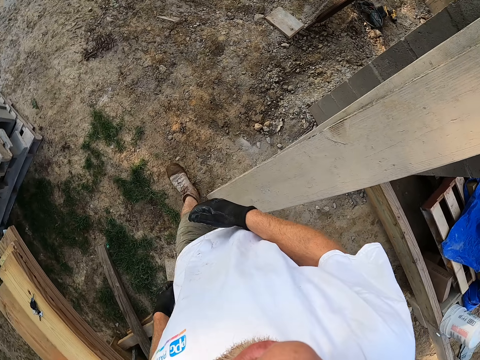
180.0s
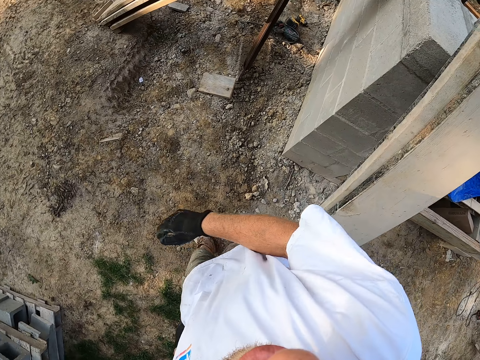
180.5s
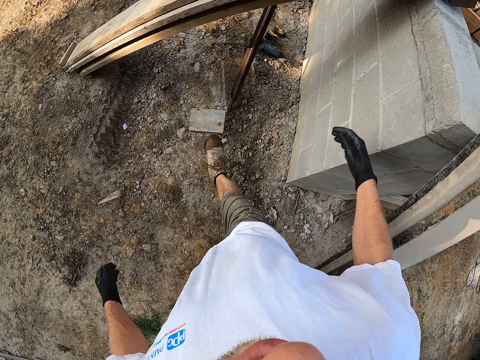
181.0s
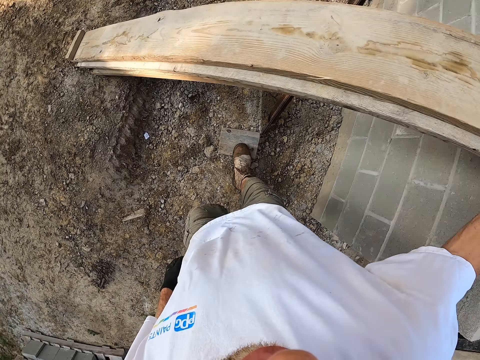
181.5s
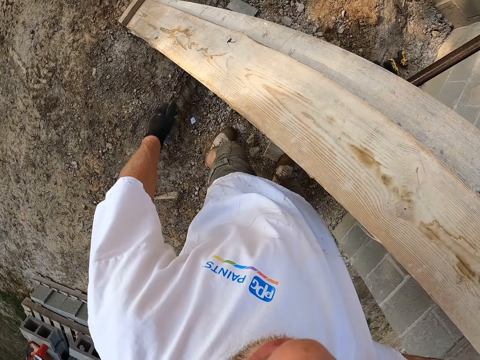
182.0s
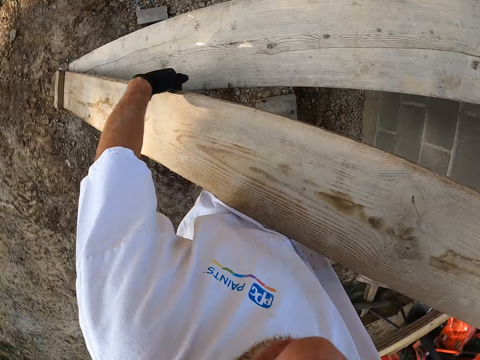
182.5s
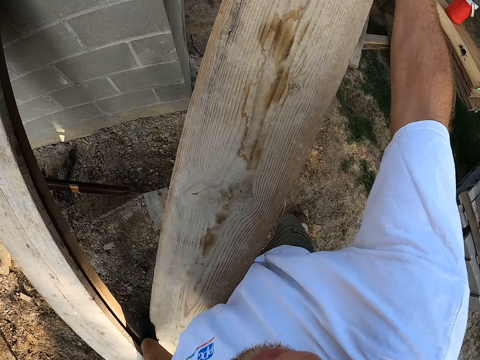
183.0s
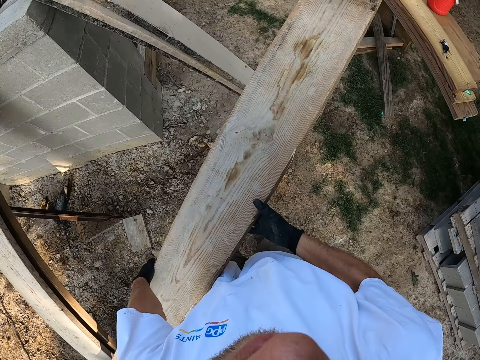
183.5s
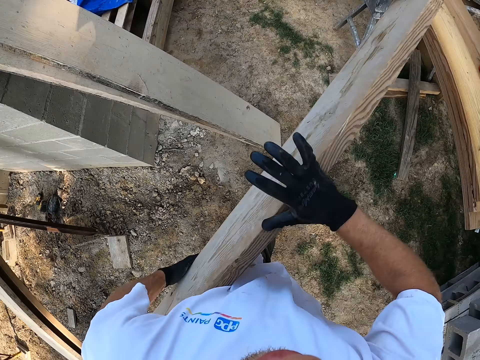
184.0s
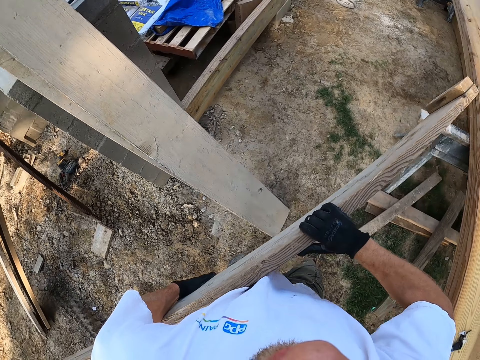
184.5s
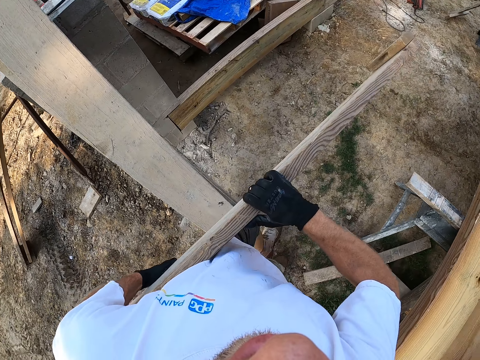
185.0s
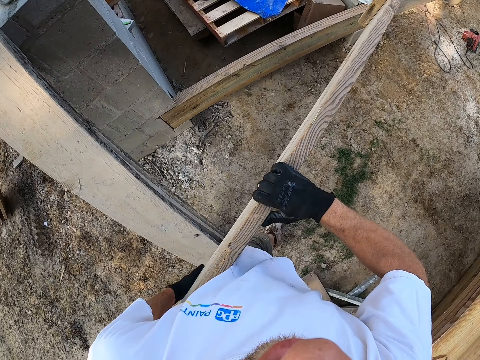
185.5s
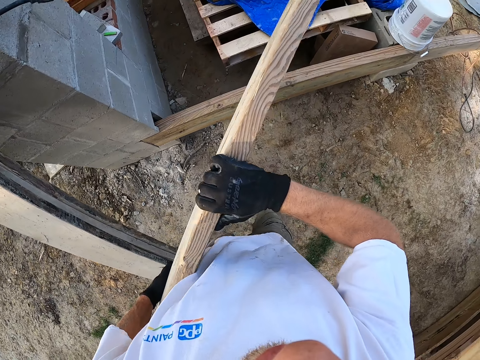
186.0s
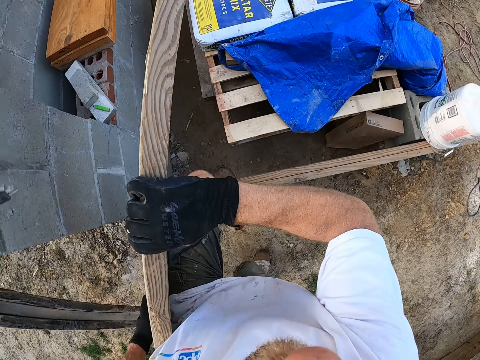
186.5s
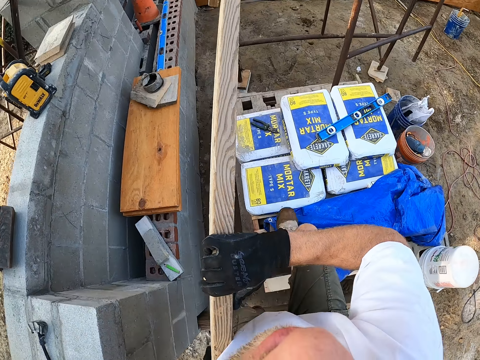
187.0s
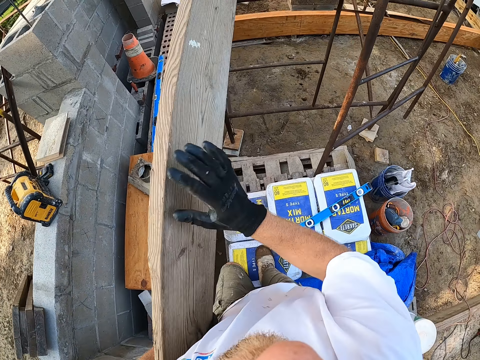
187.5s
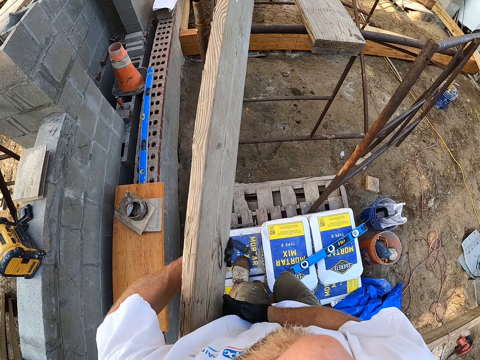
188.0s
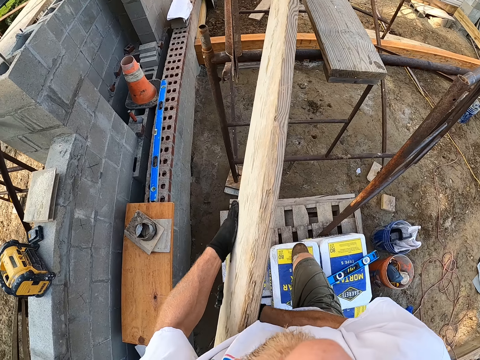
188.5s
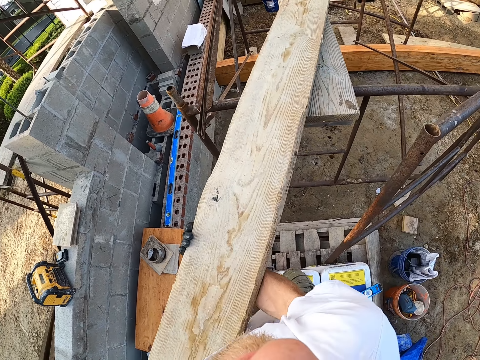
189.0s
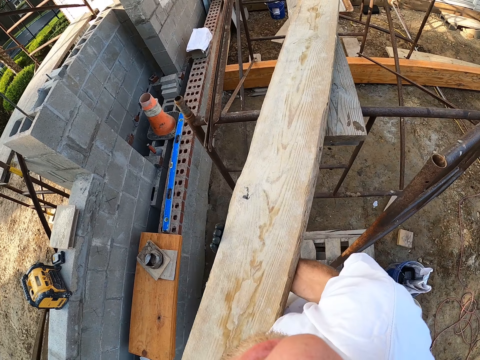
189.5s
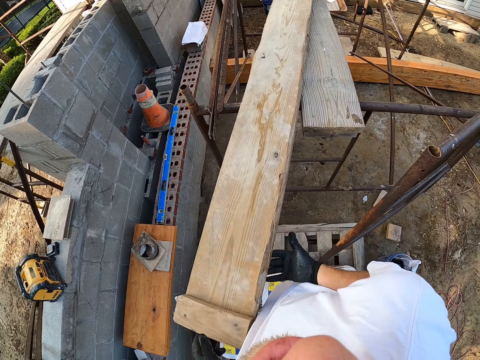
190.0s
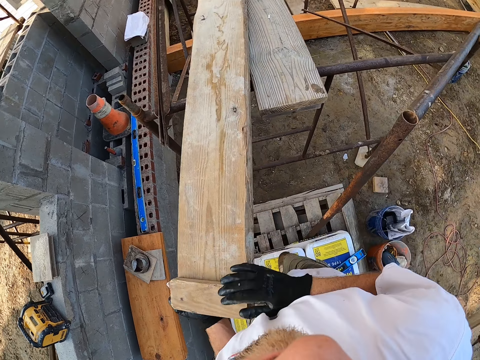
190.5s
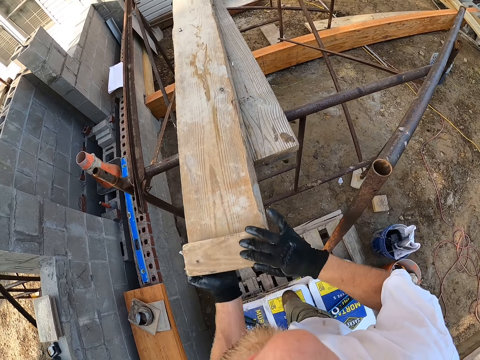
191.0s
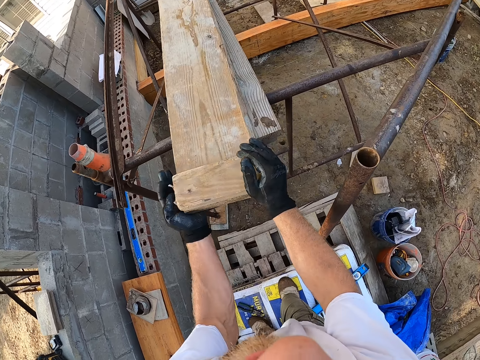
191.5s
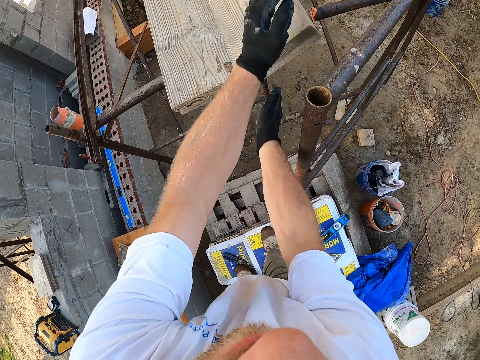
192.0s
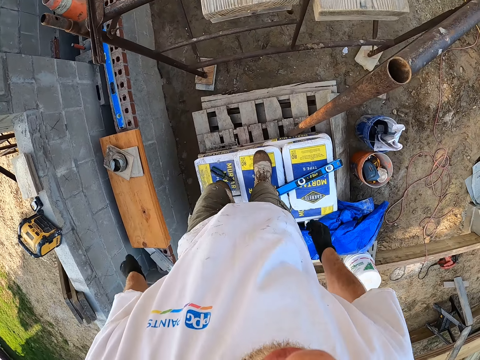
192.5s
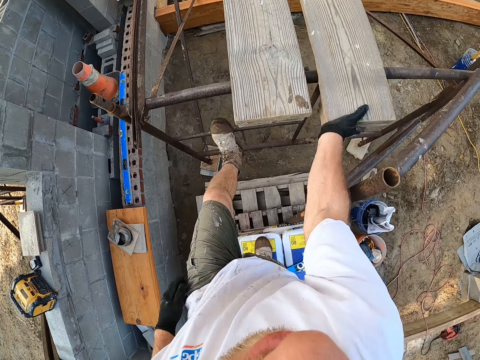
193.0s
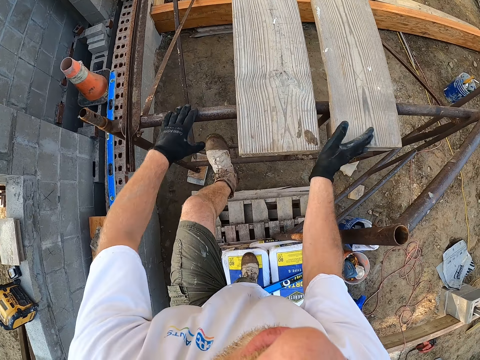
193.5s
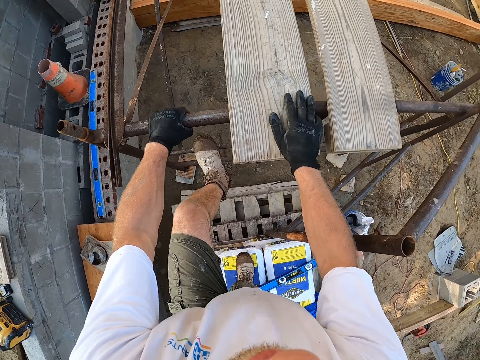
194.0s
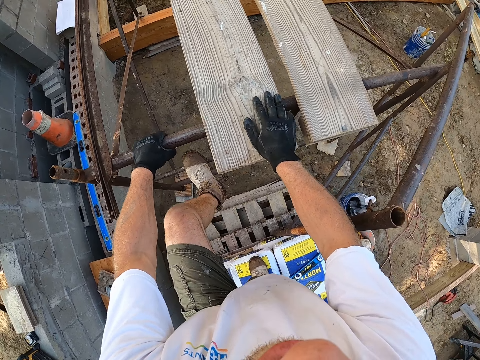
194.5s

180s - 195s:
The camera wearer moves his hand forwards. He places his hand on the piece of wood. He moves his other hand forwards and pulls the wood towards him. He holds the piece of wood with both his hands. He picks up a second slab of wood from the wall. He takes the wood to the water tank stand. He walks forwards. He climbs the bags of cement on the wooden pallet. He places a part of the wood on the scaffold or water tank stand. He pushes the wood forwards. He turns the wood towards the scaffold. He moves his hand towards him. He moves his hand forwards. He moves his foot forwards. He steps on the scaffold. He holds the piece of wood with his hand. He moves his other hand forwards. He holds the scaffold with his hand. He adjusts the wood on the water tank stand. He moves his other hand forwards. He places his hand on the other piece of wood. He climbs the water tank stand. He shakes the scaffold.

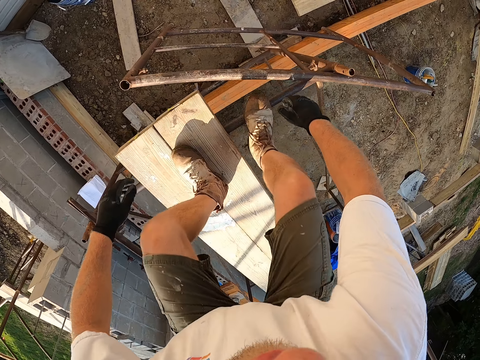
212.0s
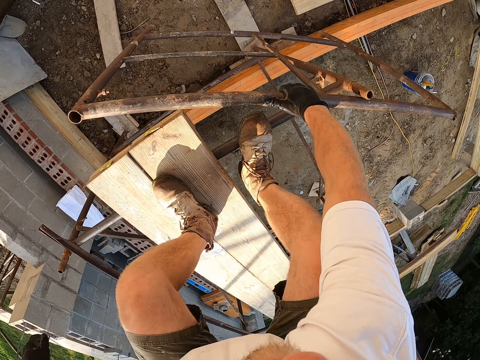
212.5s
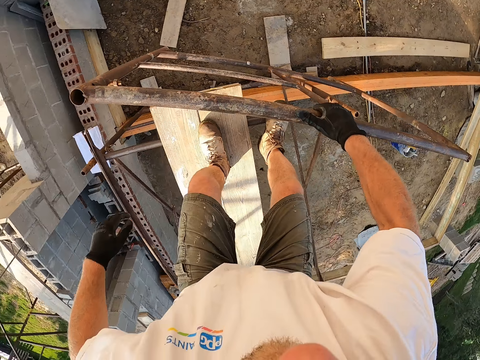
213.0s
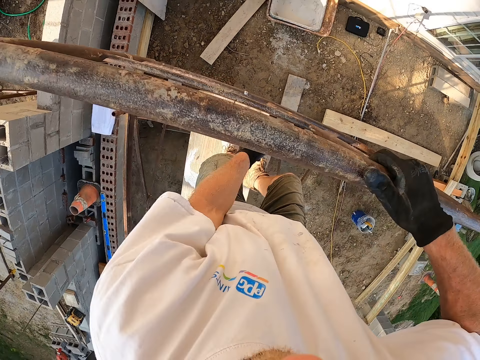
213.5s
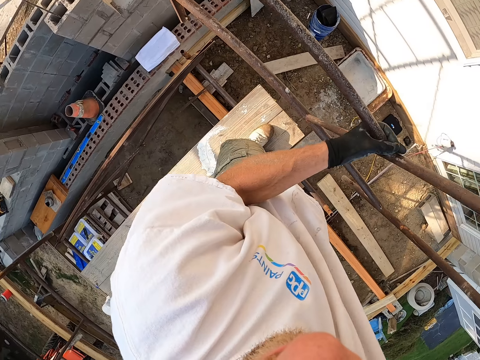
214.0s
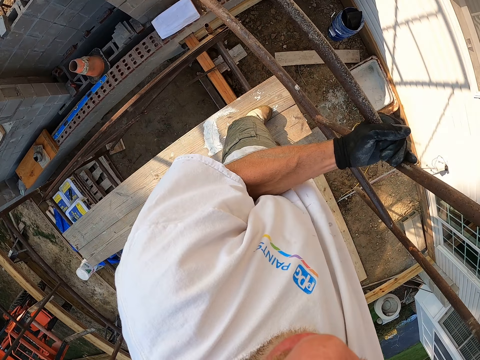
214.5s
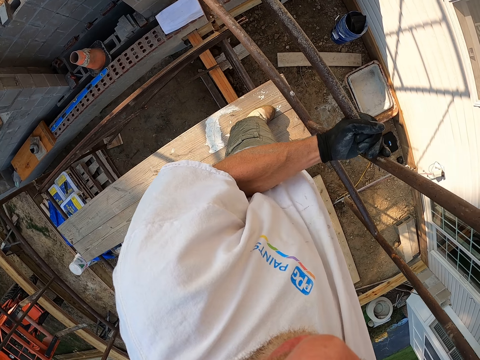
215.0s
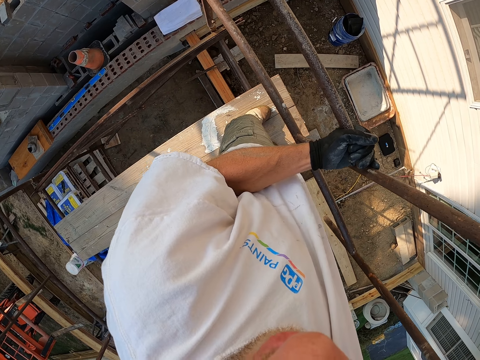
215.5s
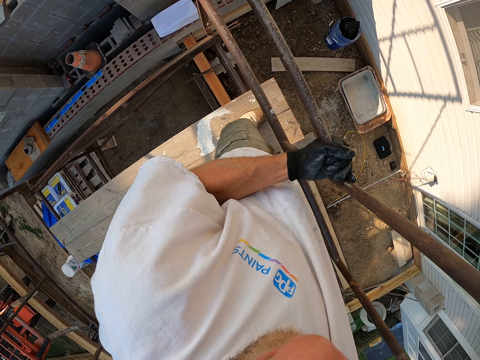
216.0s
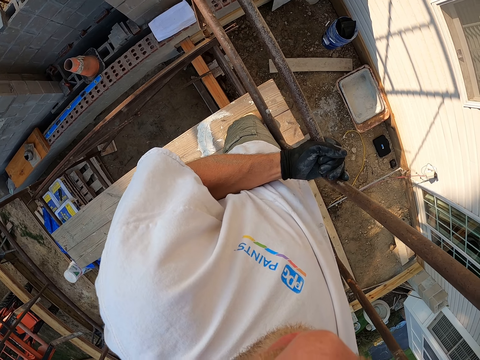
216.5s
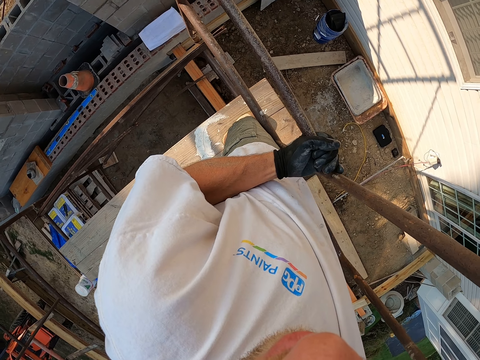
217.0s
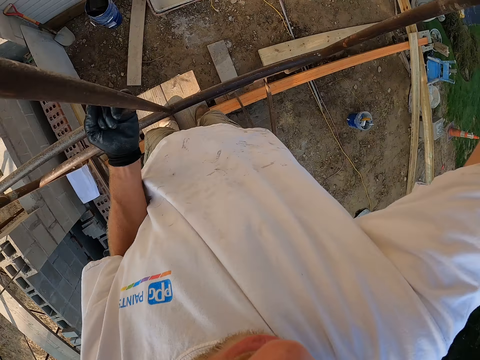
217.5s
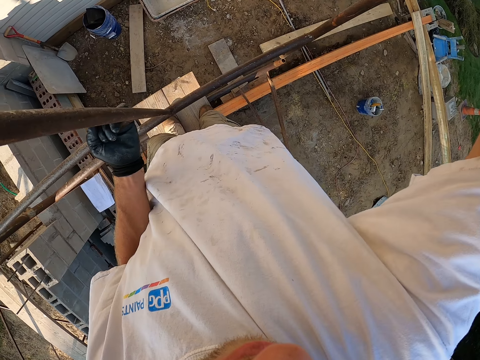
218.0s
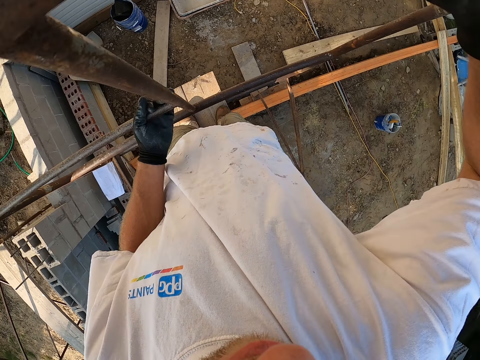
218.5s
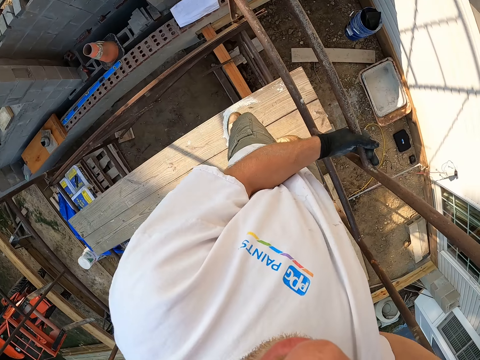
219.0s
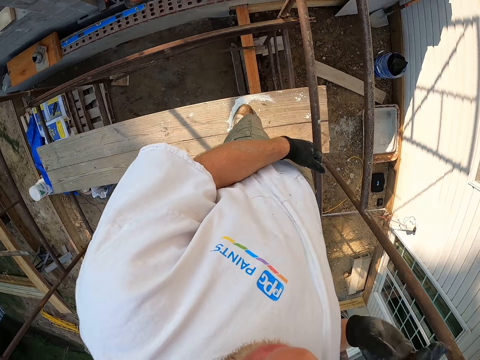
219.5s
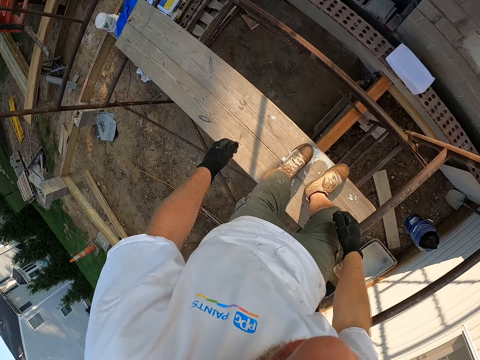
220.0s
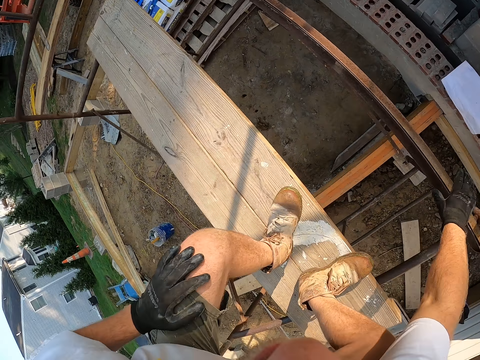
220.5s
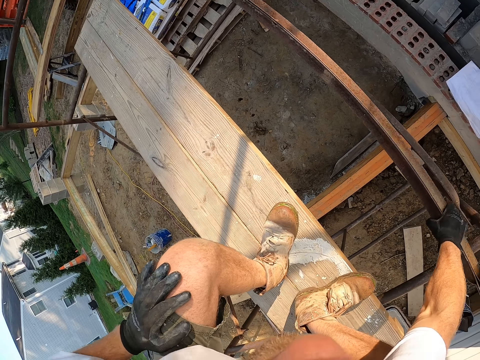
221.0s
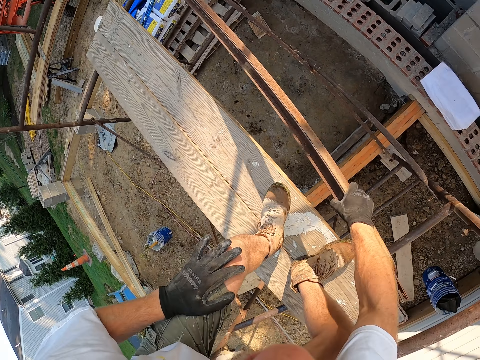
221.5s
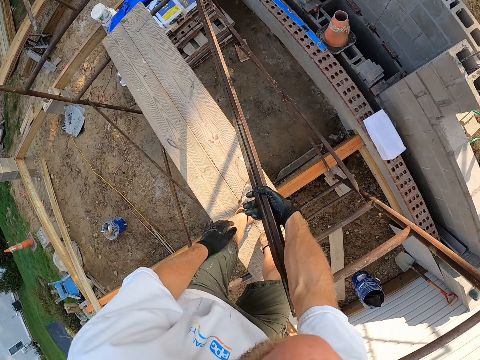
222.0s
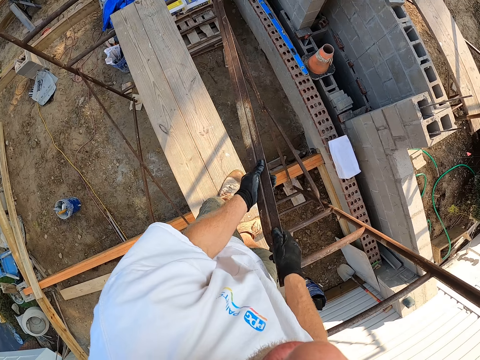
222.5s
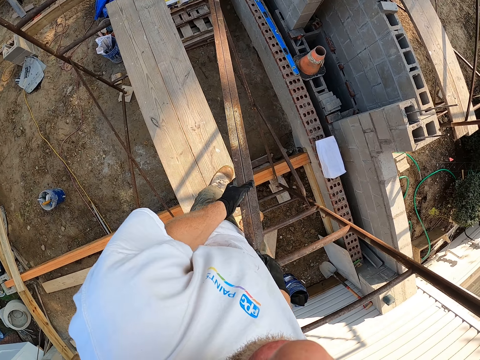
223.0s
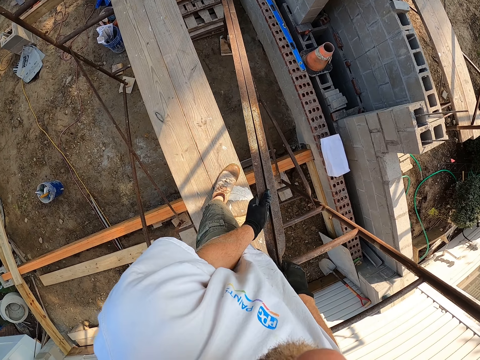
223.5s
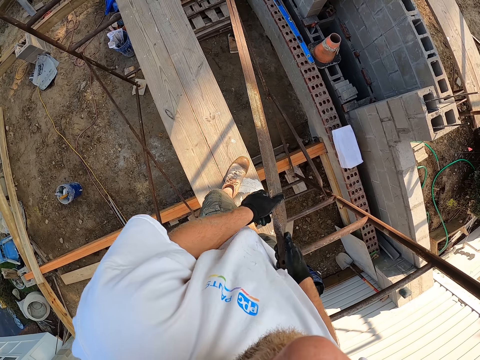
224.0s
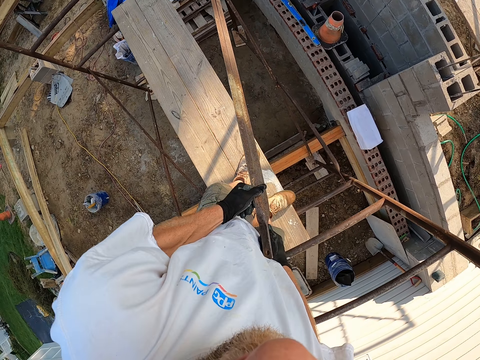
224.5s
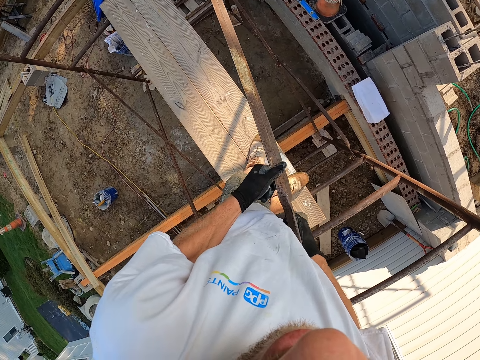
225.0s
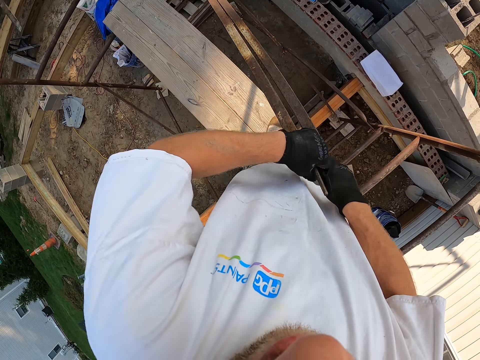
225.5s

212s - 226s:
The camera wearer lowers his hands. He holds the part of the scaffold with his hand. He picks up the first metal stand from the ground. He moves his other hand towards the part of the scaffold. He holds the scaffold with both his hands. He lowers the part. He attaches the metal stand to the water tank stand. He stares at the scaffold. He looks around. He lets go of the part of the scaffold. He turns away from the part. He lowers his hand. He holds the part of the scaffold with his hand. He picks up the metal rod from the water tank stand. He moves his other hand towards the part. He holds the part with both his hands. He separates the part with both his hands.
